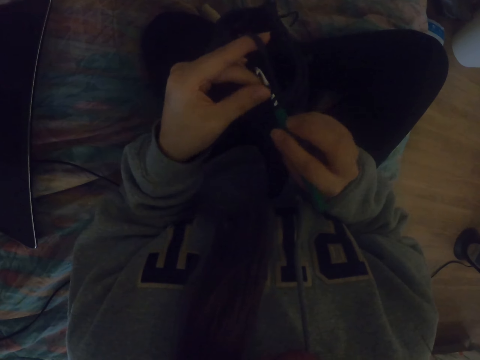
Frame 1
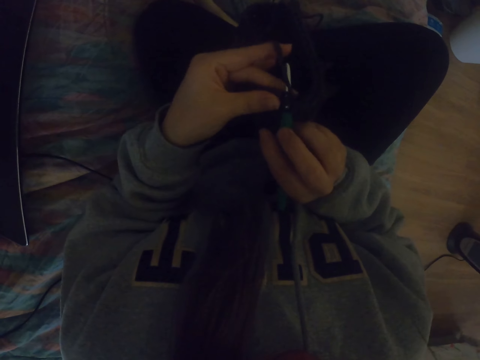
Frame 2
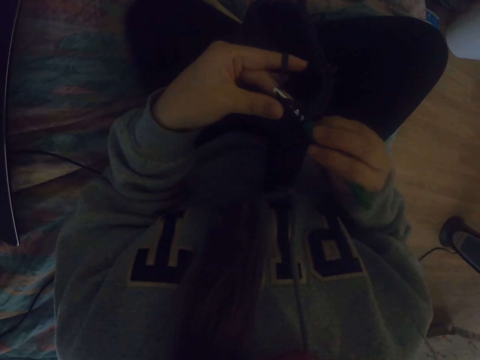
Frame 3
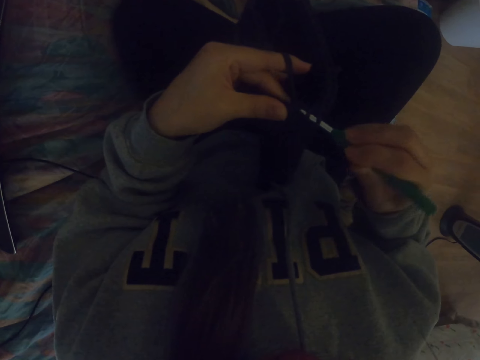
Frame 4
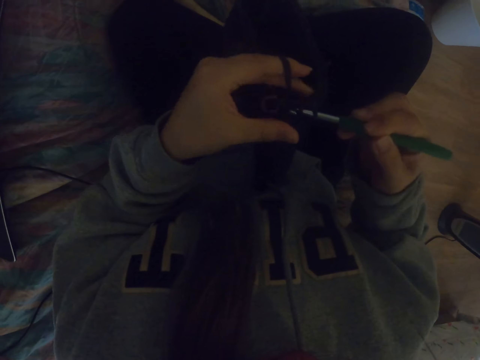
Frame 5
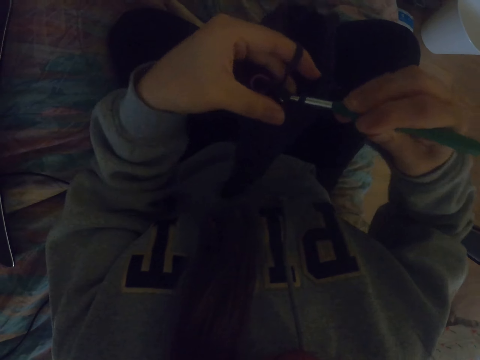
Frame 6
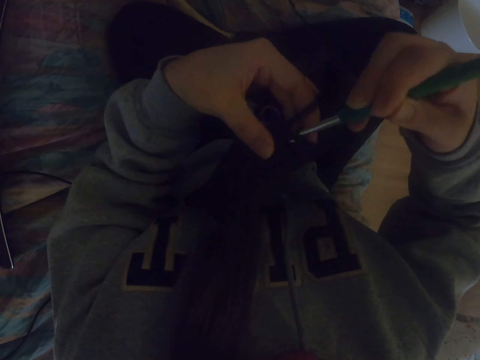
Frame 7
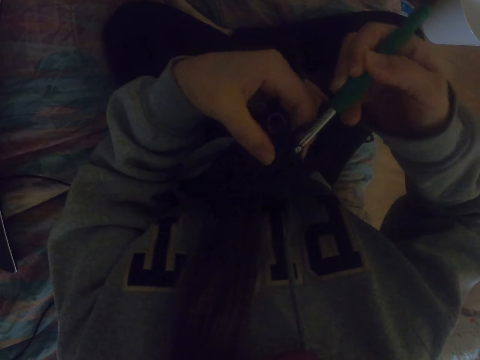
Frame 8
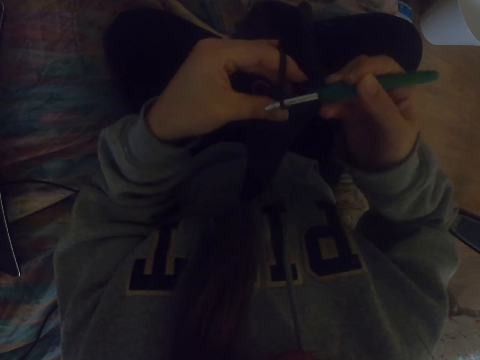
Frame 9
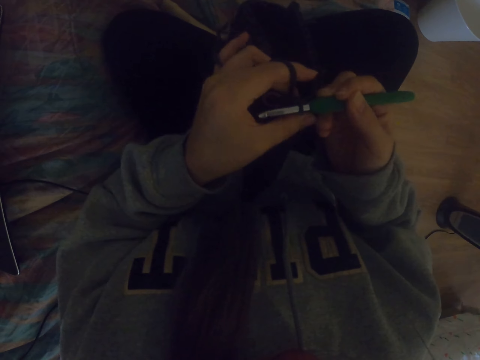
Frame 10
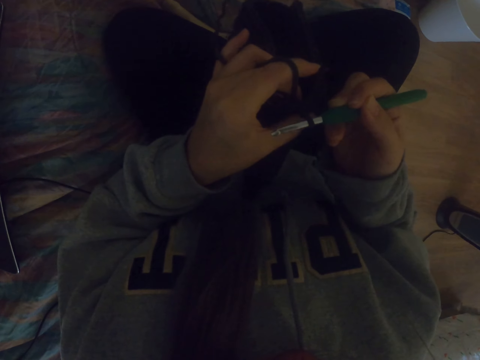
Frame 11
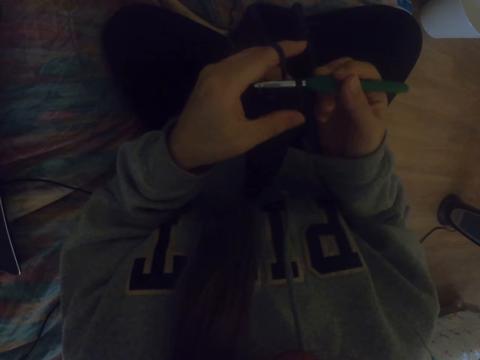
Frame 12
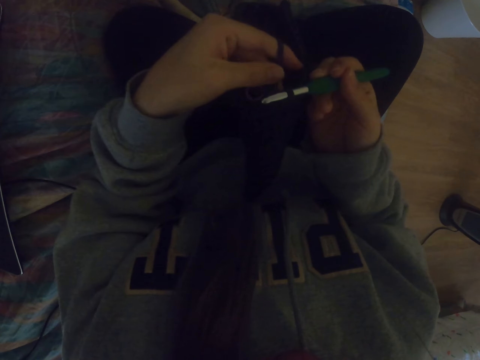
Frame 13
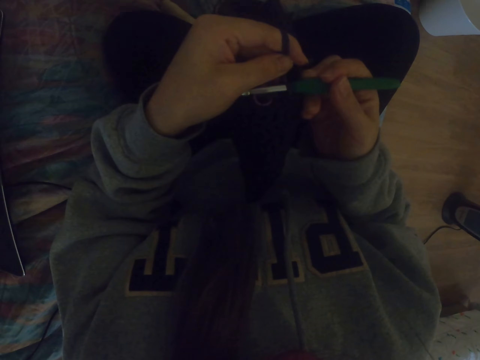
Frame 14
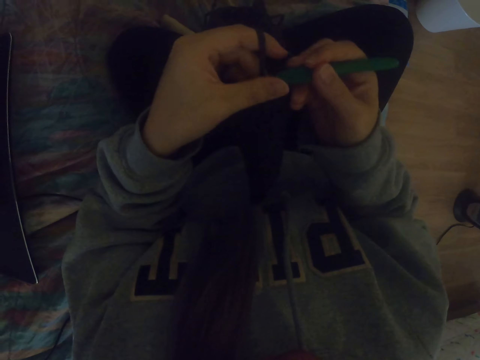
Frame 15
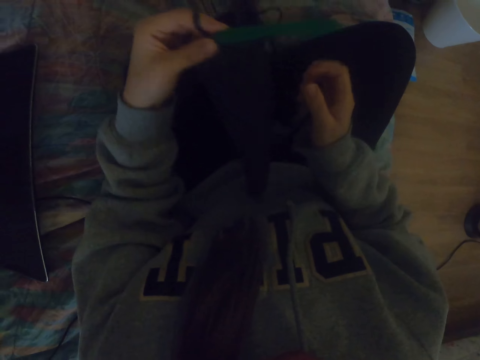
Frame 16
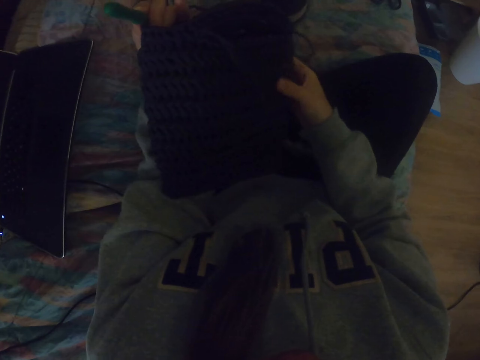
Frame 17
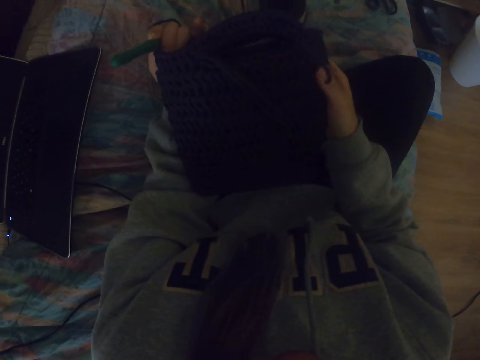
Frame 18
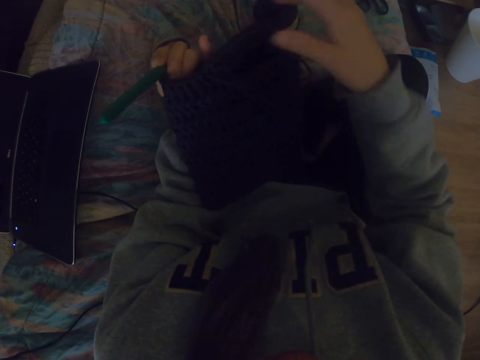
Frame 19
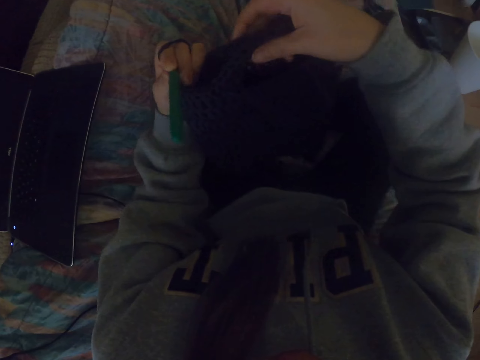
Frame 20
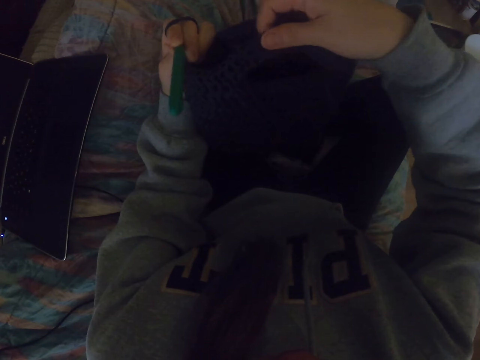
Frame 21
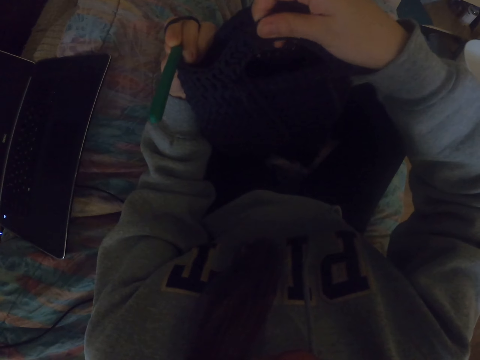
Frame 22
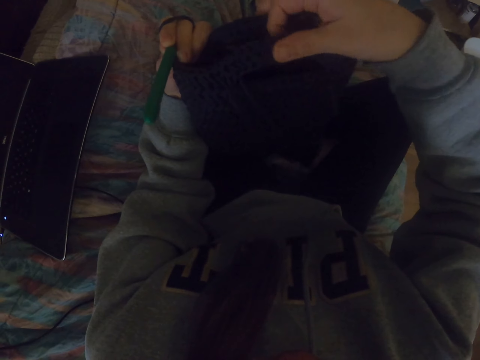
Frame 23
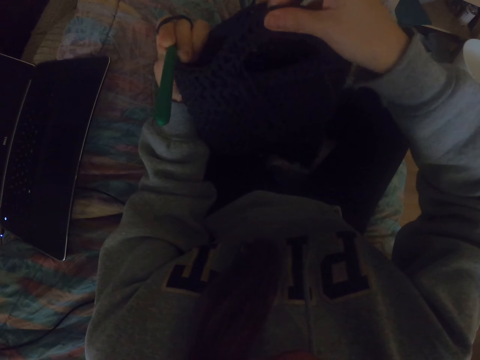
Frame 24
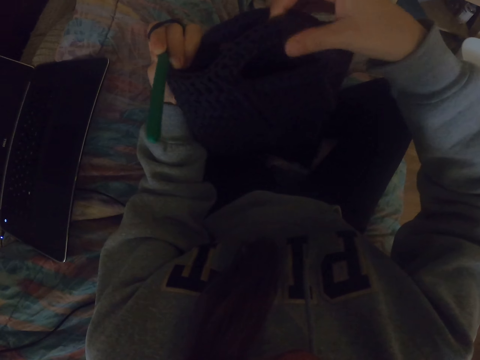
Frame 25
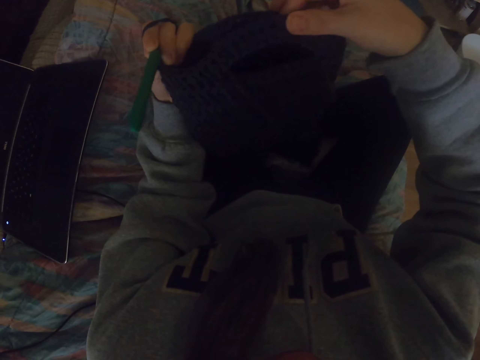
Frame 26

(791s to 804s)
The camera wearer knits the fabric. They adjust the fabric. They look at the fabric.

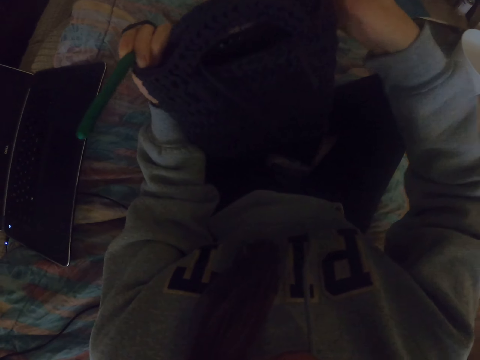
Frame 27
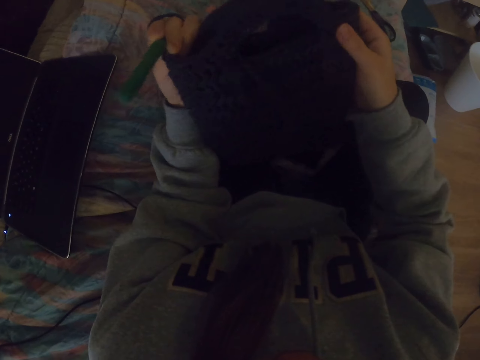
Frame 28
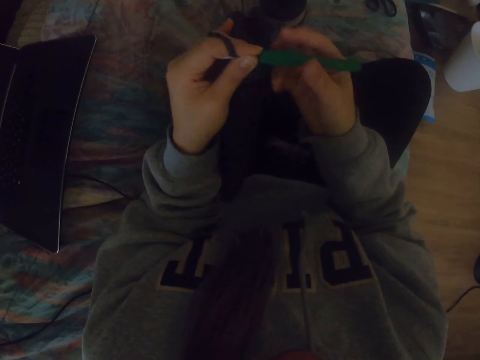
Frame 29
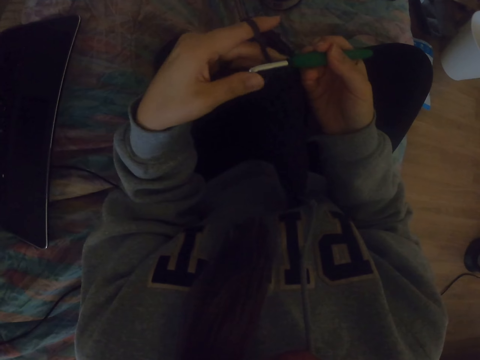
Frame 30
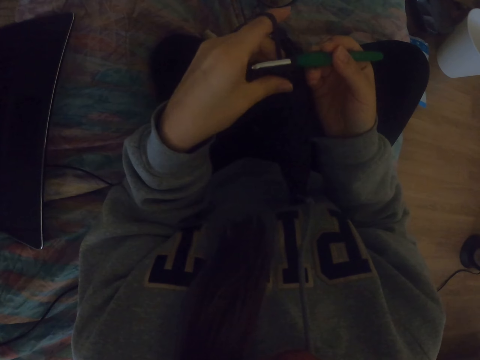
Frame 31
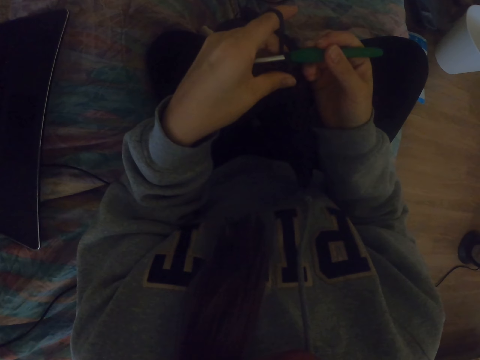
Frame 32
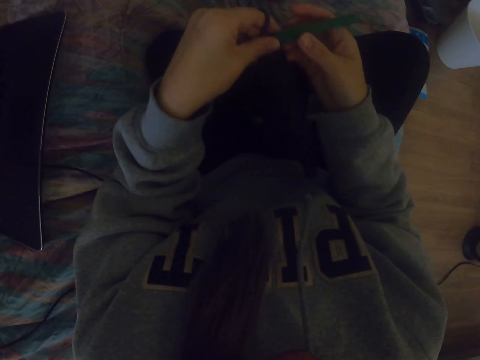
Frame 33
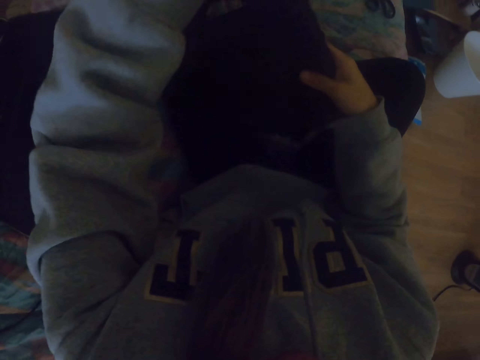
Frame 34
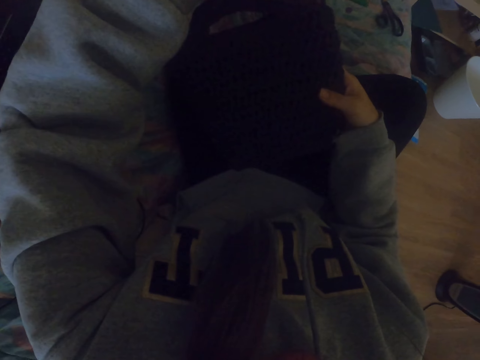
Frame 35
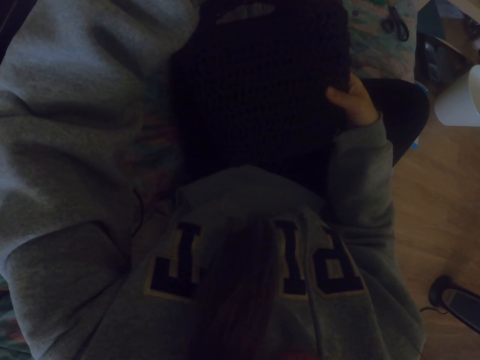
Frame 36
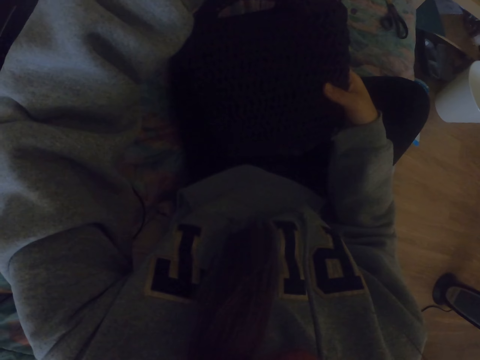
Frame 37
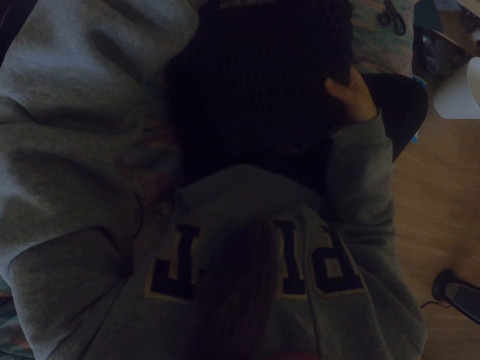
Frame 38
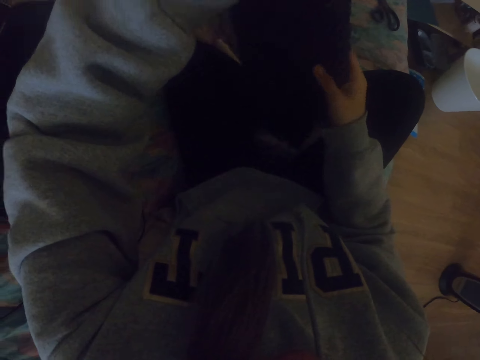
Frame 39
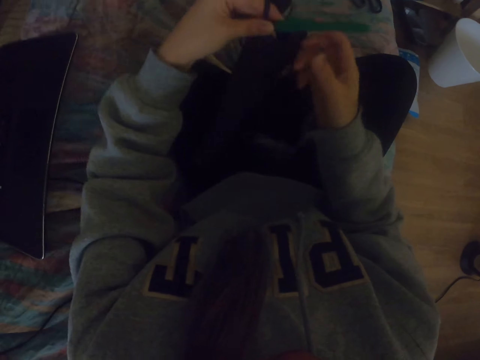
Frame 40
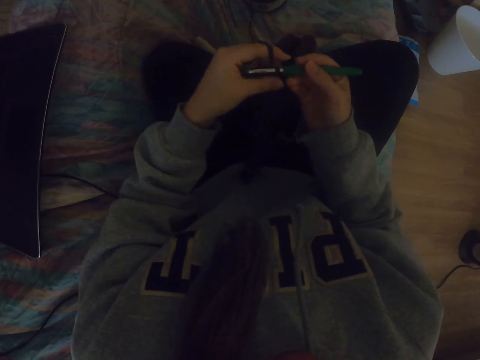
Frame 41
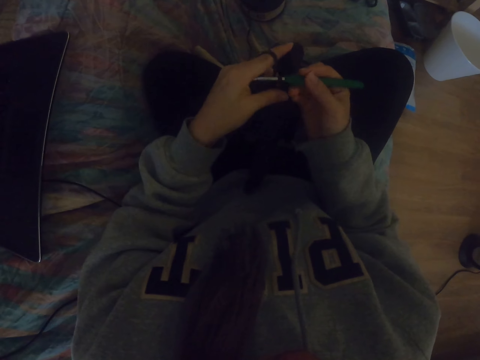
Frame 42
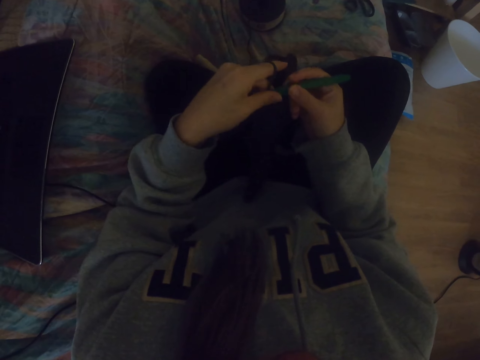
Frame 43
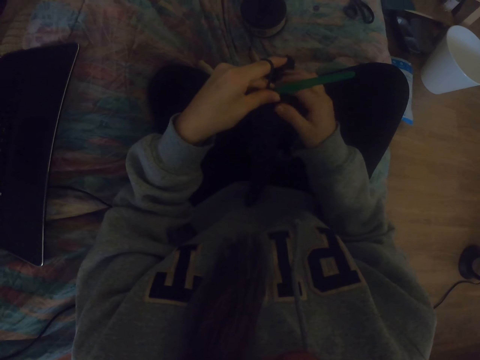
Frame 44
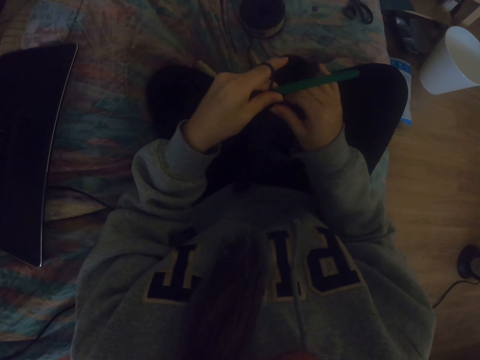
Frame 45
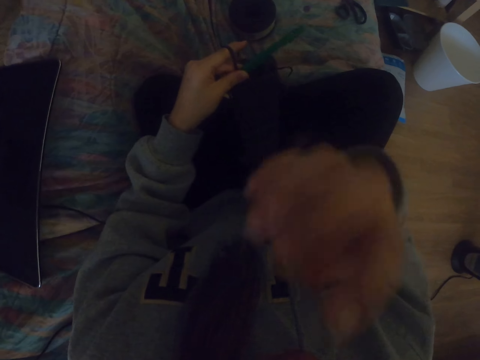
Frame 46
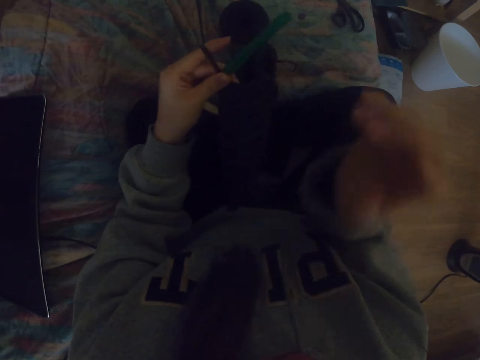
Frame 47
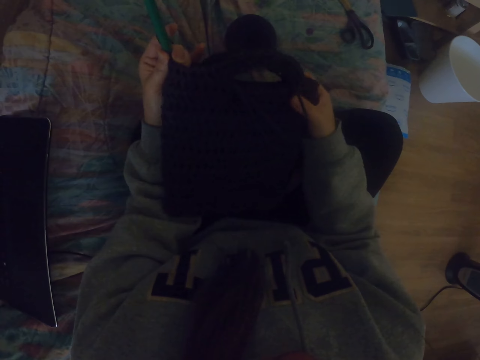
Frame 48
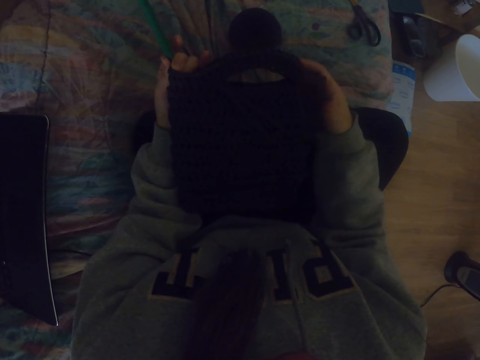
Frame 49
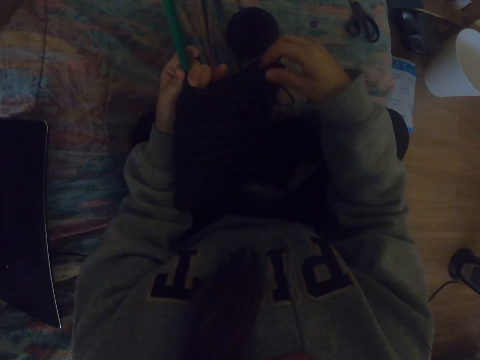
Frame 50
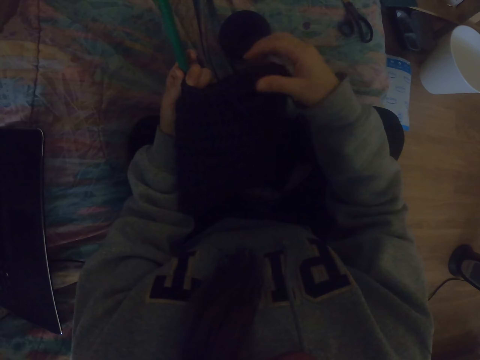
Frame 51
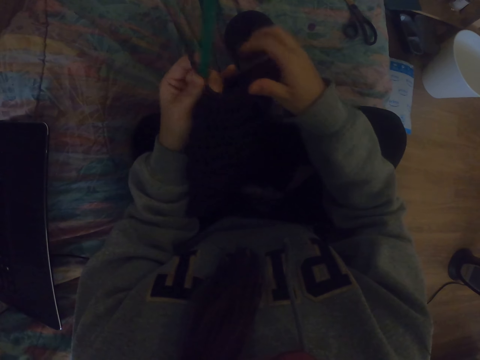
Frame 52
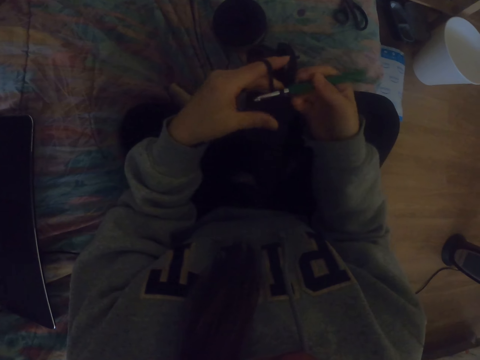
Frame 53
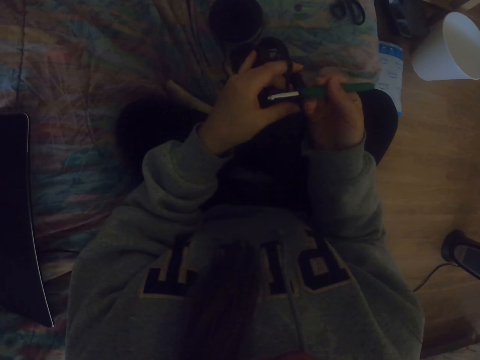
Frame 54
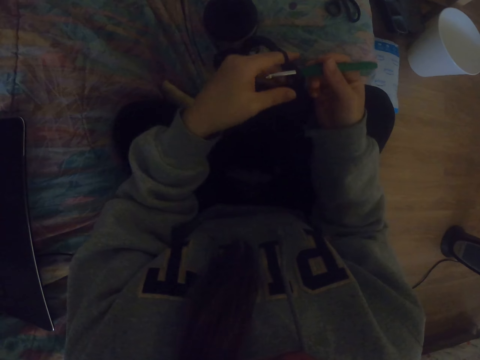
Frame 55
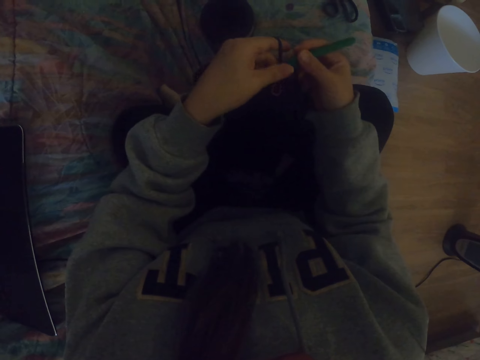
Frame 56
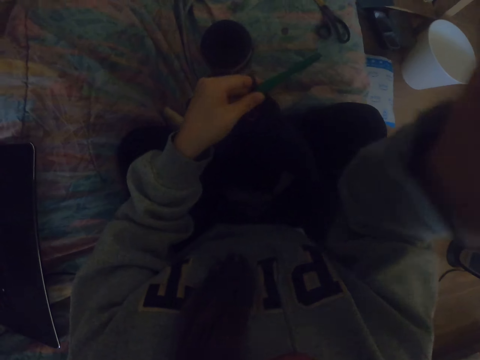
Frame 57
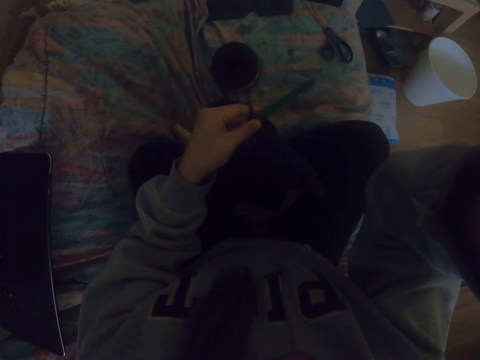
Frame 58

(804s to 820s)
The camera wearer holds the crochet hook. She lifts the fabric. She holds the crochet hook. She touches the fabric. She touches her eye. She holds the fabric. She looks at the crochet. She holds the crochet hook. She touches the camera.
